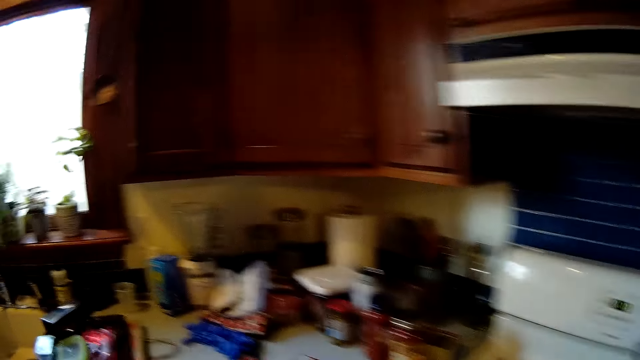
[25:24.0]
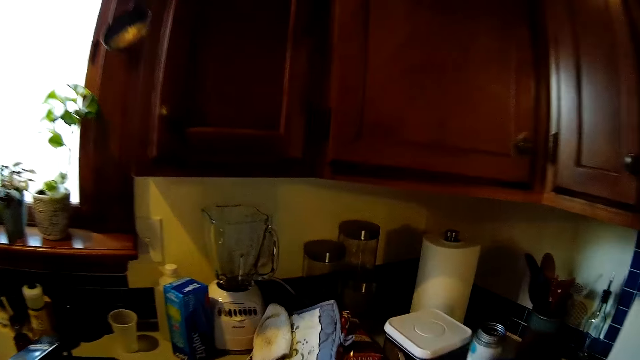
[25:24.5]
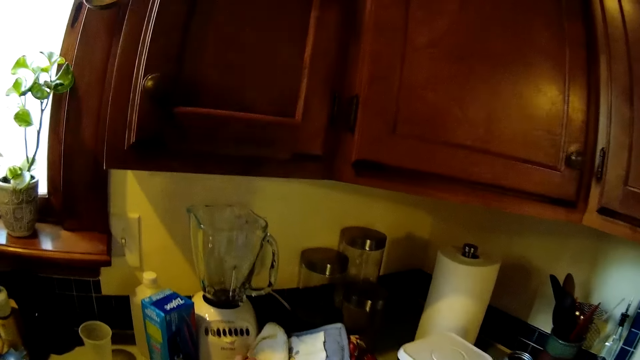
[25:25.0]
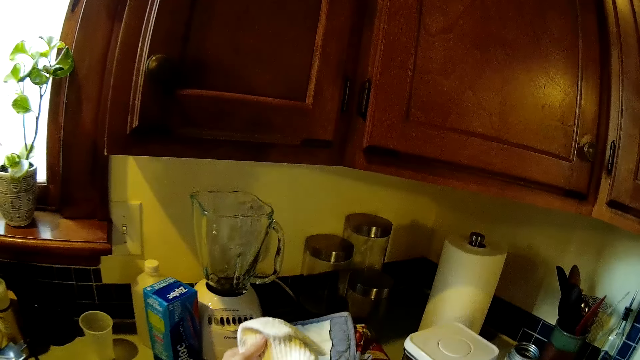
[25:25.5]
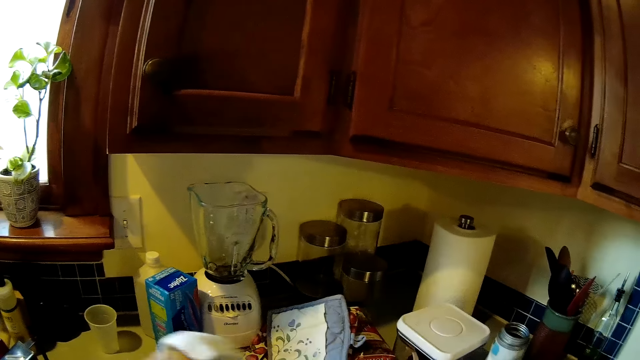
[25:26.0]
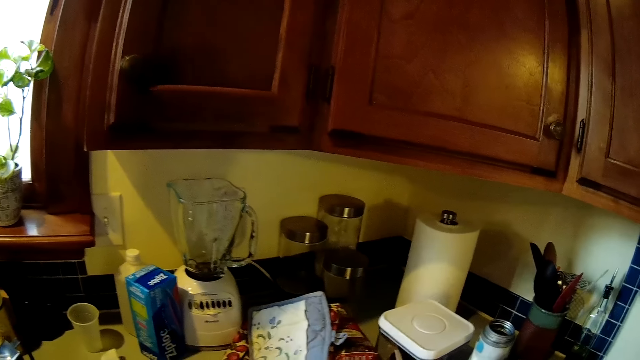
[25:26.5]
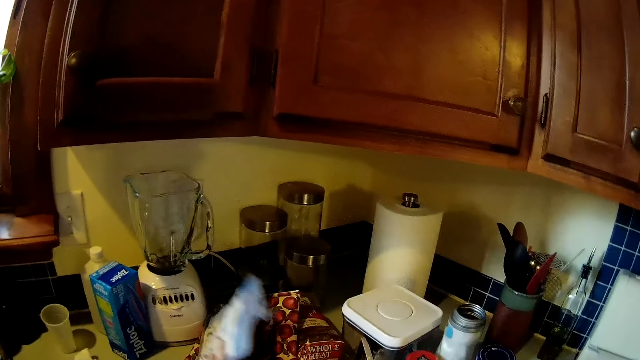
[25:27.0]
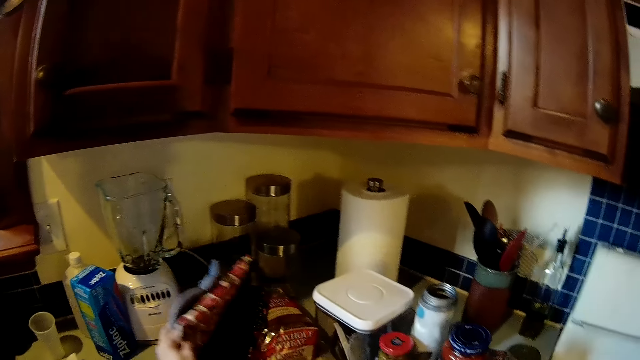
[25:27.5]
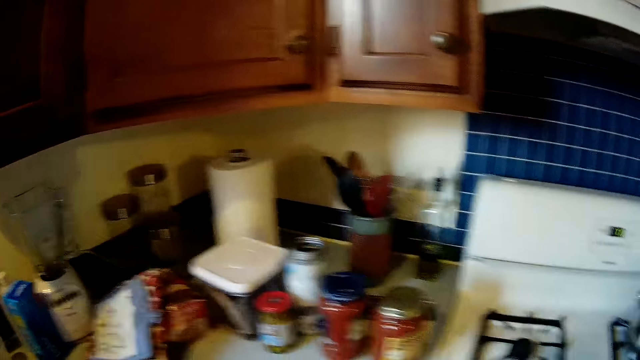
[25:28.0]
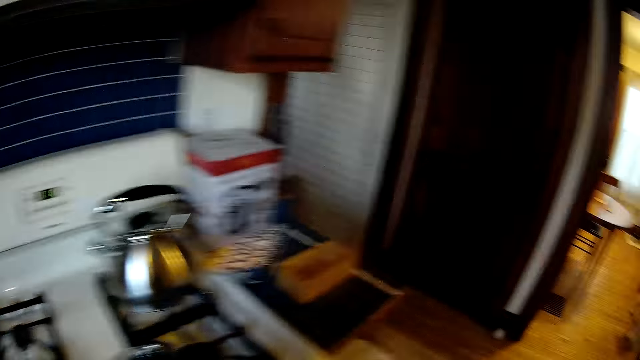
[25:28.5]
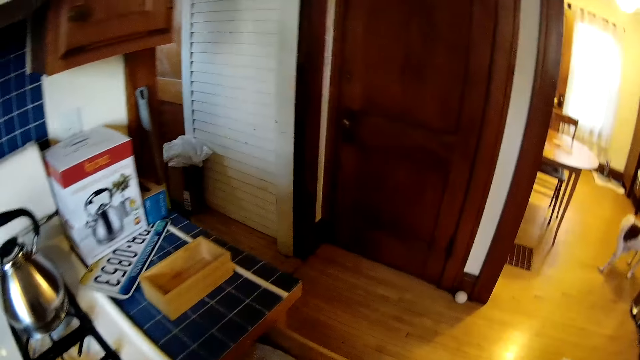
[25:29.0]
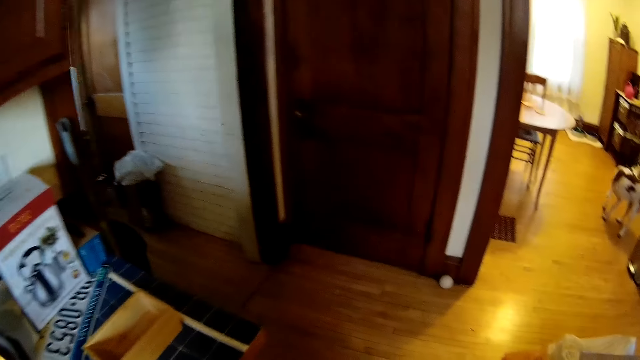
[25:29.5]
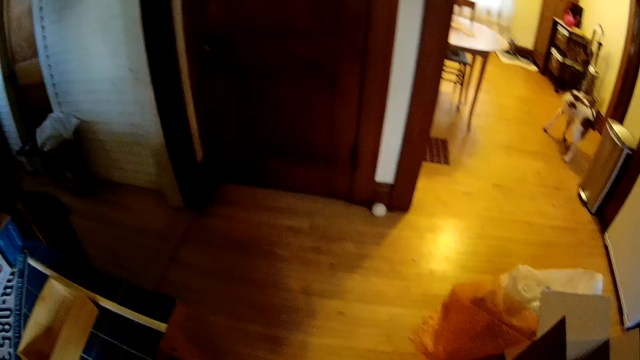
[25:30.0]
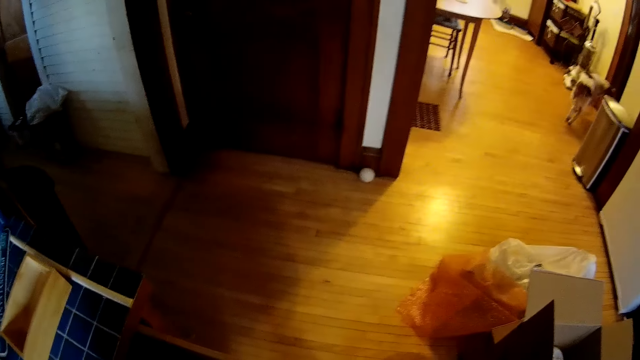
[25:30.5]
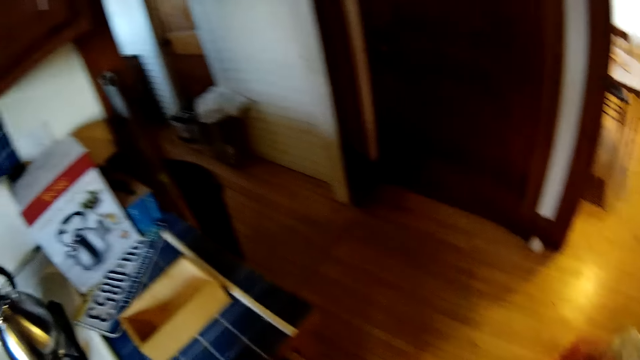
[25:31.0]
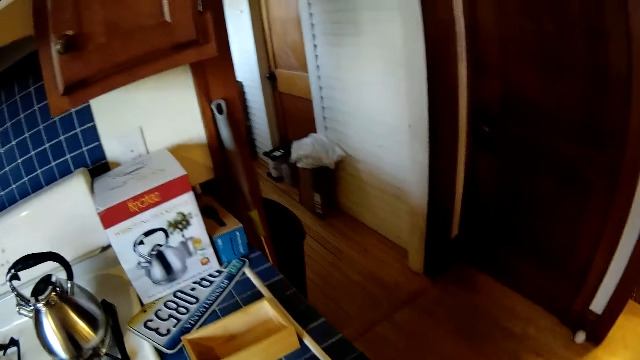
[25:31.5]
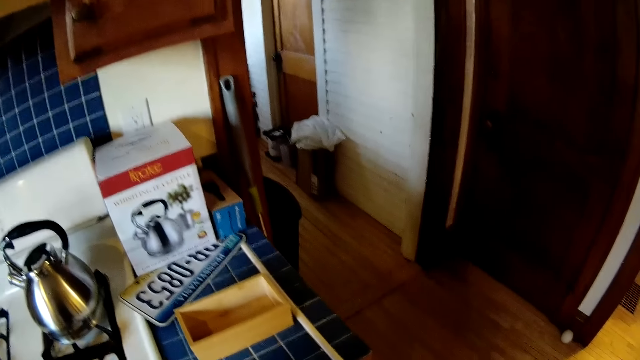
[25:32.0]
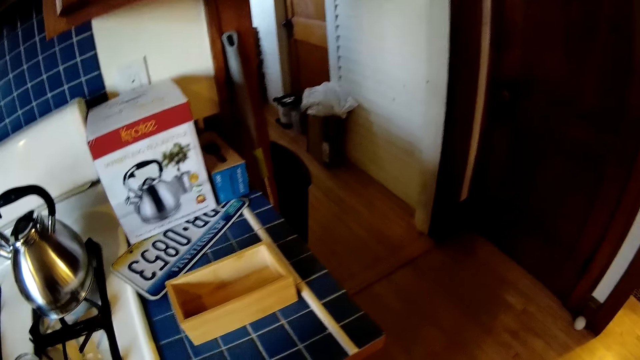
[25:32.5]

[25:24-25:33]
The camera wearer looks around. She picks up a napkin on the kitchen slab with her left hand. She adjusts napkins on the kitchen slab with her left hand. She peruses the towels on the counter. She walks around.

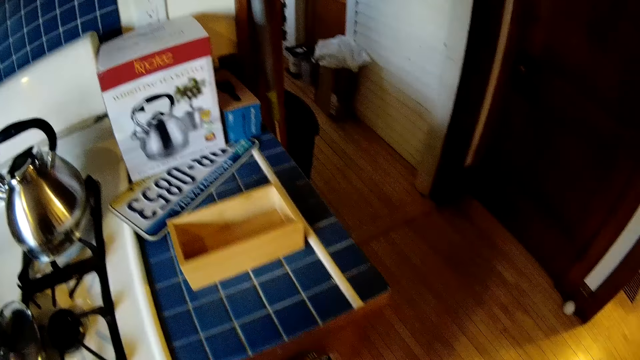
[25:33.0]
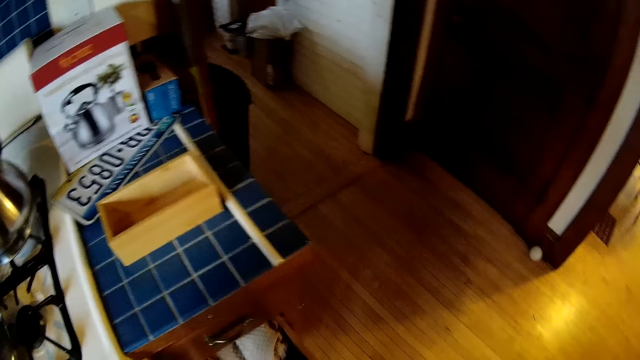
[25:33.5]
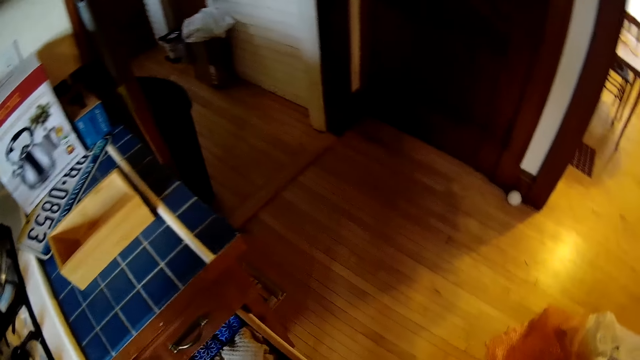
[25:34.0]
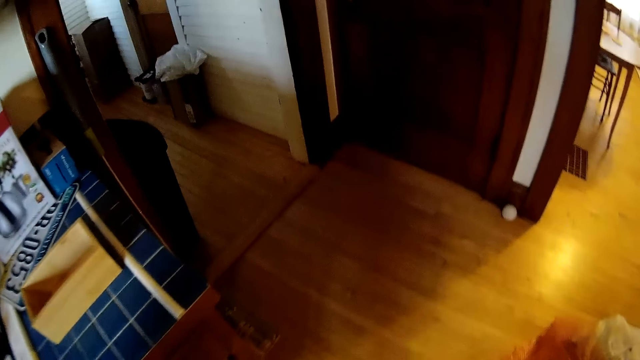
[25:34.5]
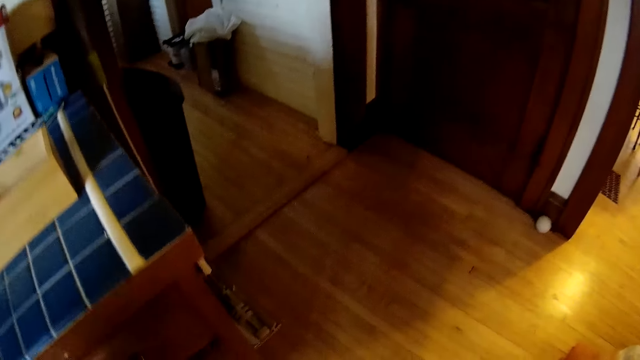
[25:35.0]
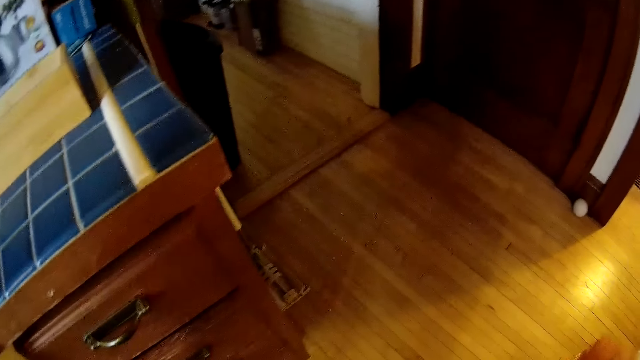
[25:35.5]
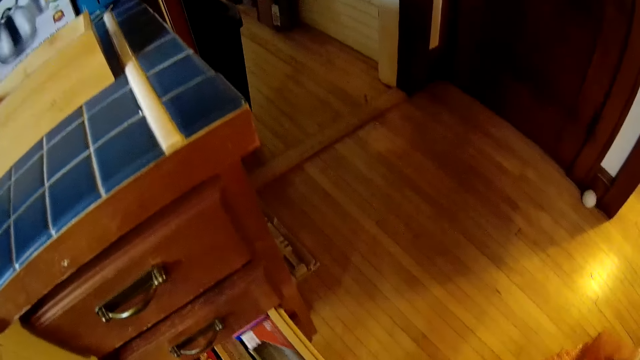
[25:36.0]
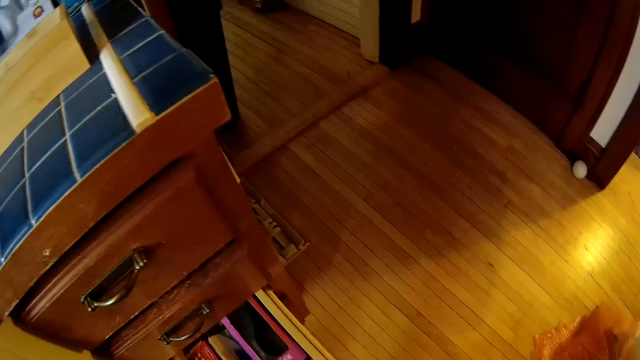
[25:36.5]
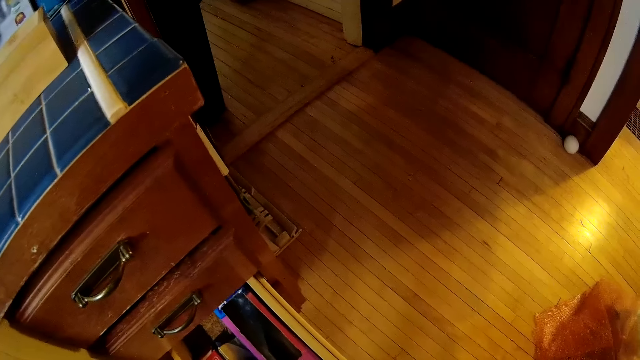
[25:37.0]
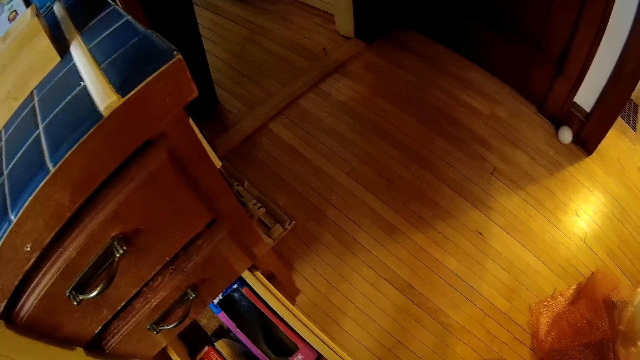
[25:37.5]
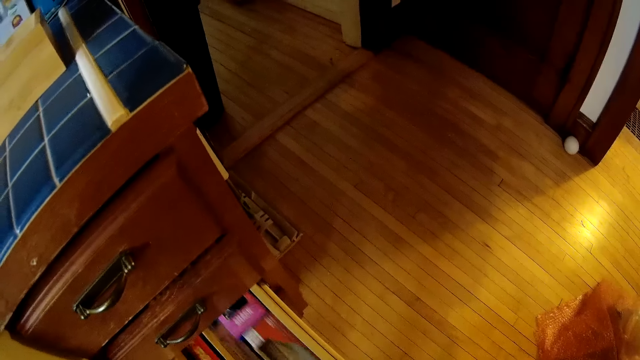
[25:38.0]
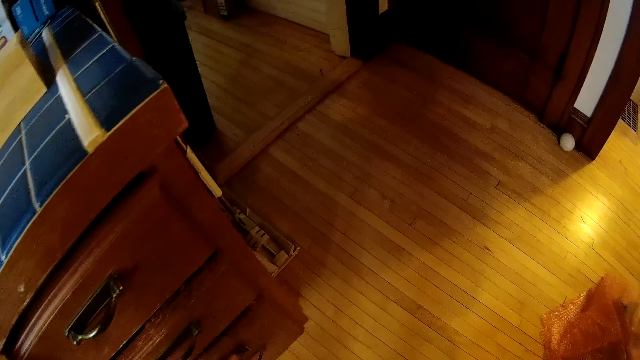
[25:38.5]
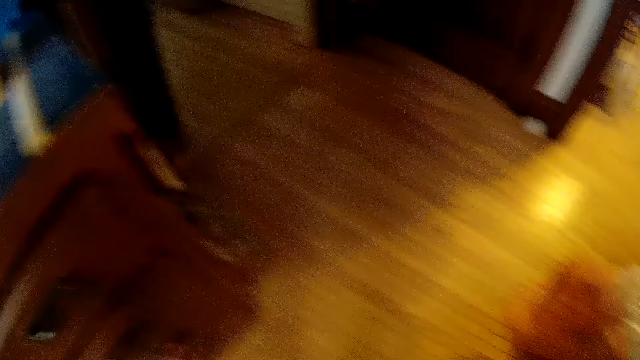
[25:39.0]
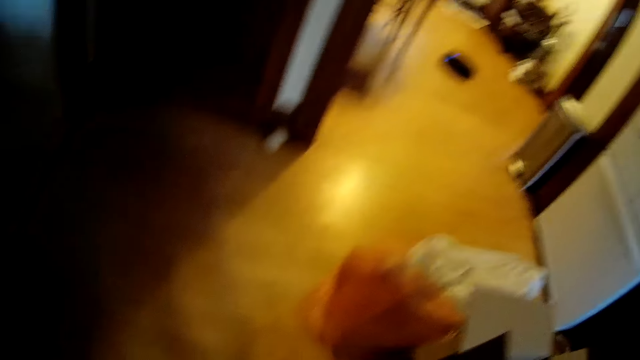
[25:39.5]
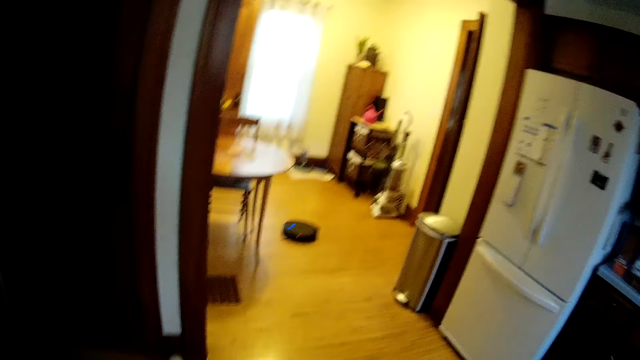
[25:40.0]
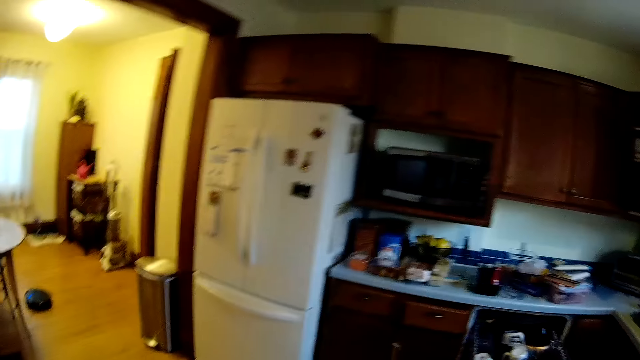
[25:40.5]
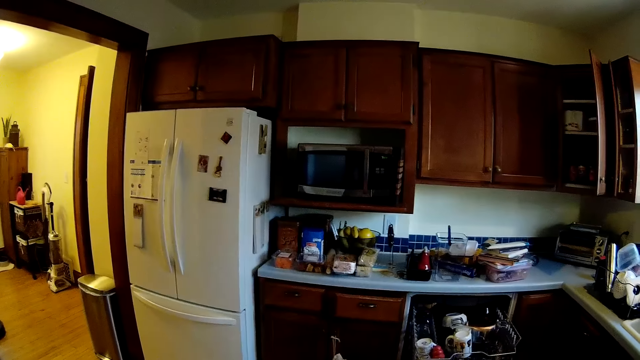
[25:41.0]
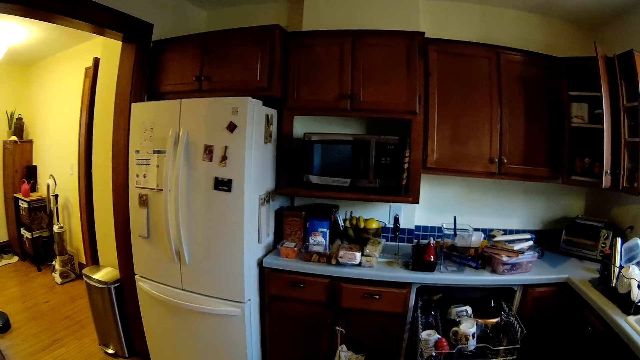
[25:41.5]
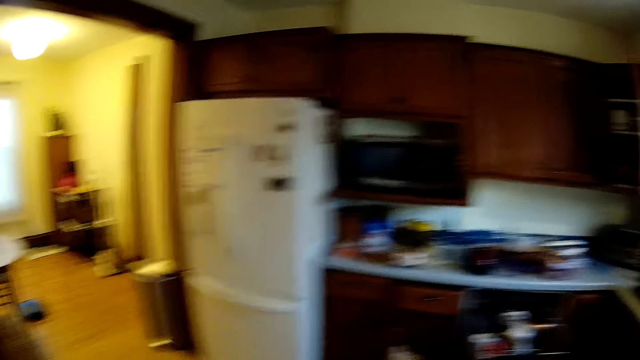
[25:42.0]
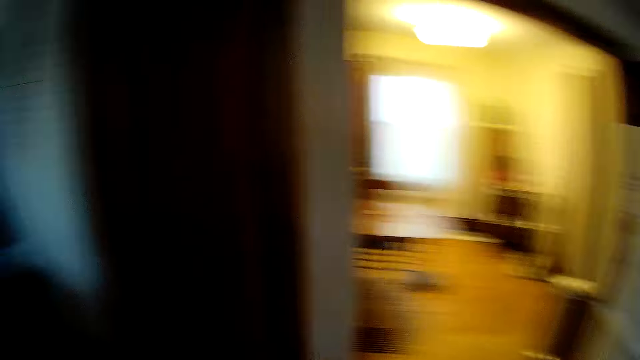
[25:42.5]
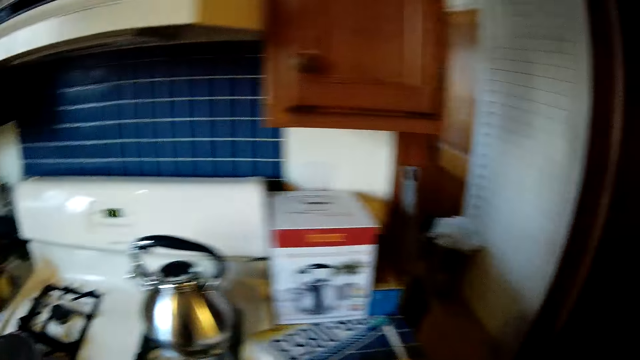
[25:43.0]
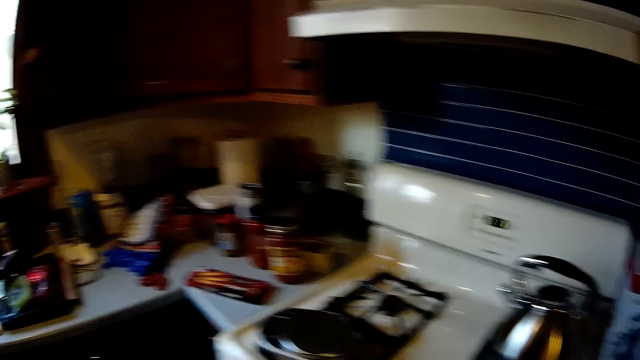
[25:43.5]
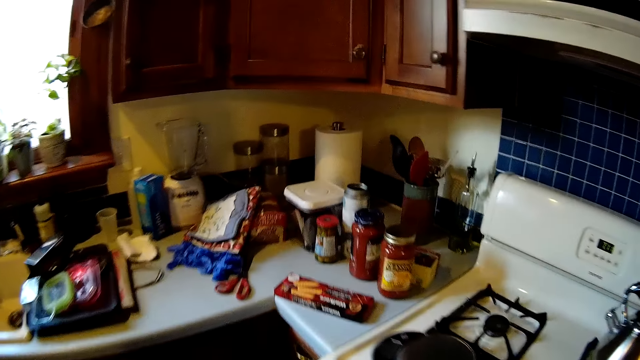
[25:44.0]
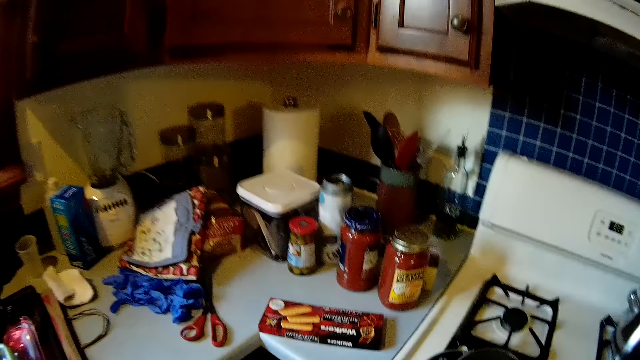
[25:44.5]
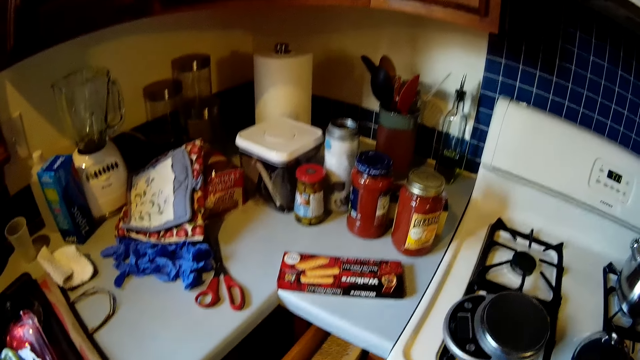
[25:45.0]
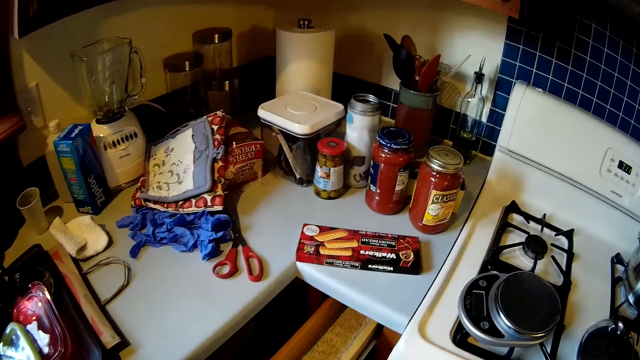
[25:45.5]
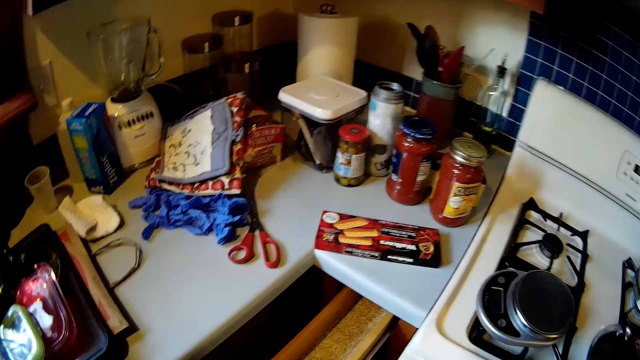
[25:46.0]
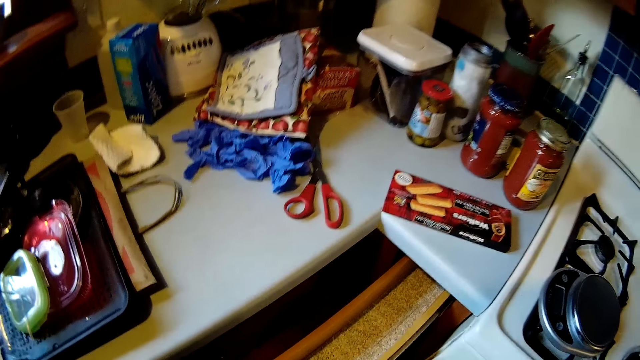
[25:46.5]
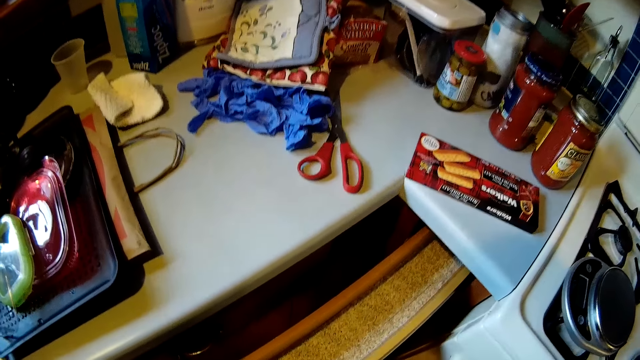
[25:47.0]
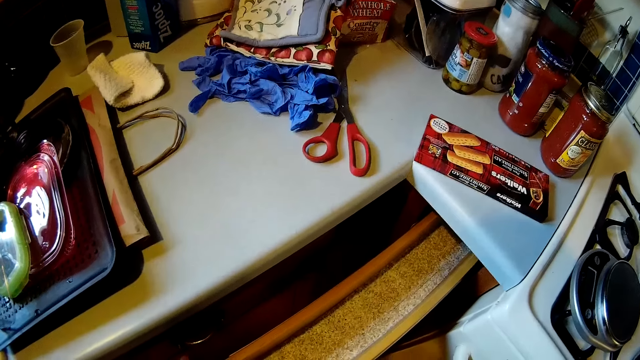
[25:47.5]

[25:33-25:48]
The camera wearer opens a drawer with her left hand and closes the drawer with her left hand. She opens the drawer with her left hand and closes the drawer with her left hand. She walks around. She opens the drawer with her left hand.
